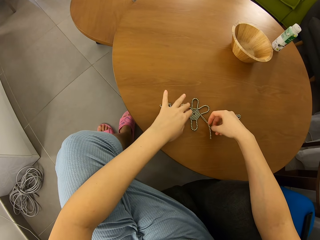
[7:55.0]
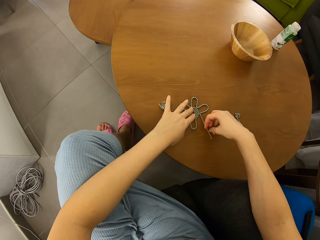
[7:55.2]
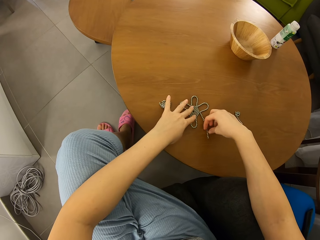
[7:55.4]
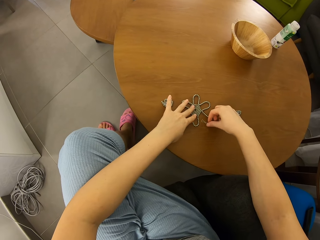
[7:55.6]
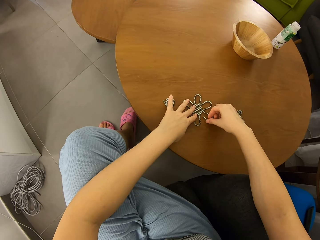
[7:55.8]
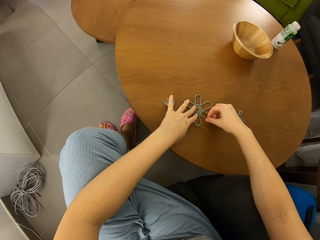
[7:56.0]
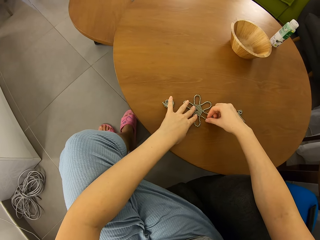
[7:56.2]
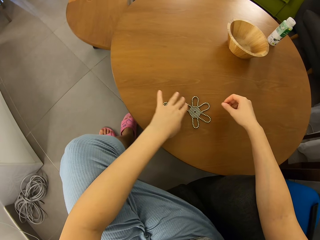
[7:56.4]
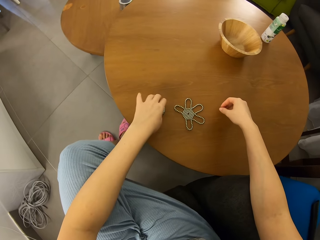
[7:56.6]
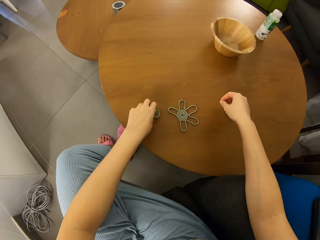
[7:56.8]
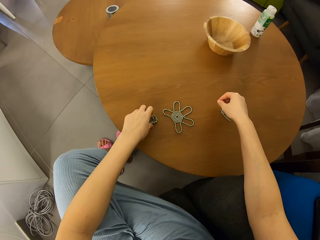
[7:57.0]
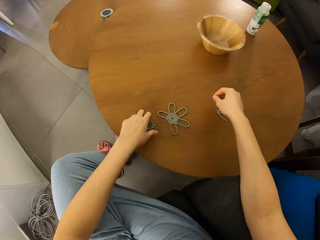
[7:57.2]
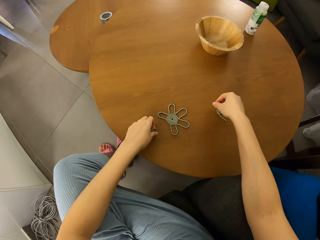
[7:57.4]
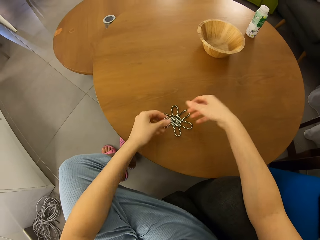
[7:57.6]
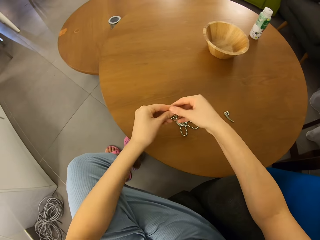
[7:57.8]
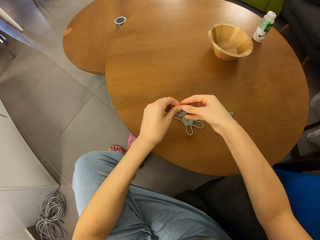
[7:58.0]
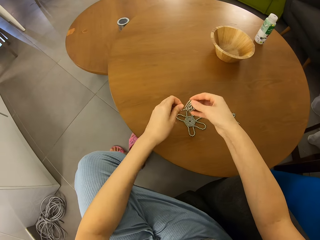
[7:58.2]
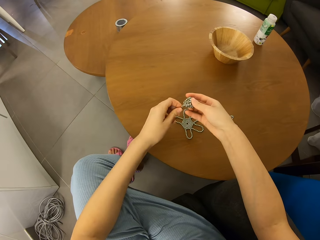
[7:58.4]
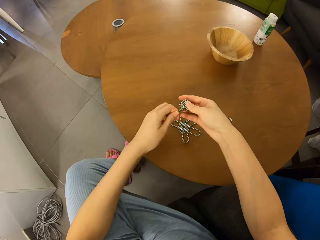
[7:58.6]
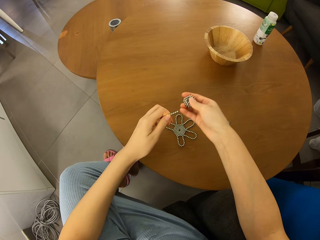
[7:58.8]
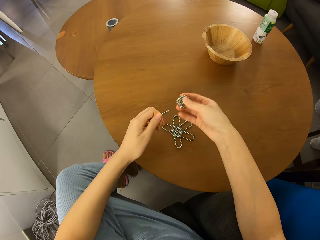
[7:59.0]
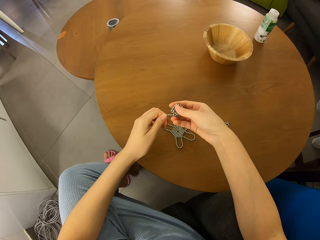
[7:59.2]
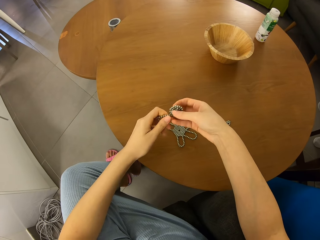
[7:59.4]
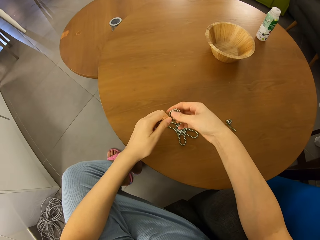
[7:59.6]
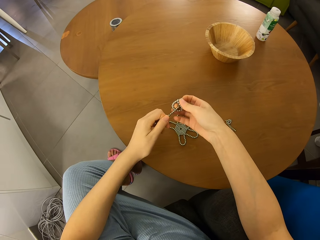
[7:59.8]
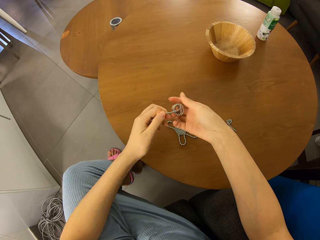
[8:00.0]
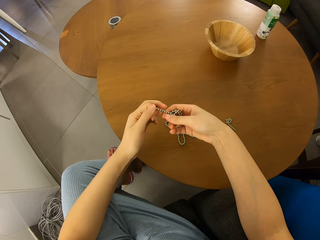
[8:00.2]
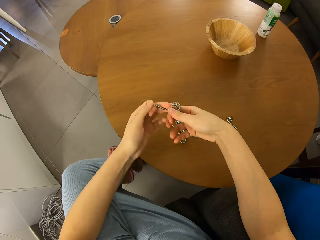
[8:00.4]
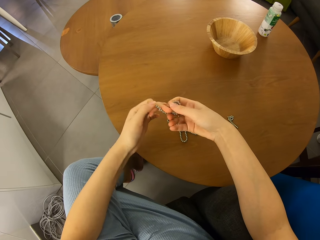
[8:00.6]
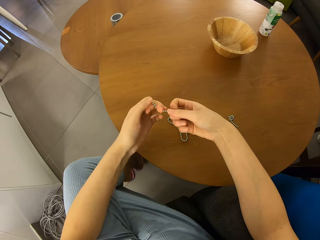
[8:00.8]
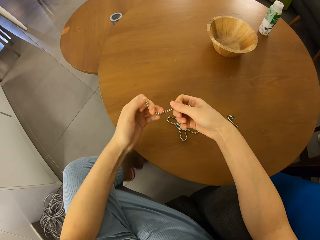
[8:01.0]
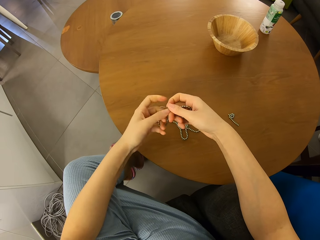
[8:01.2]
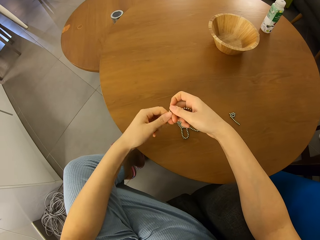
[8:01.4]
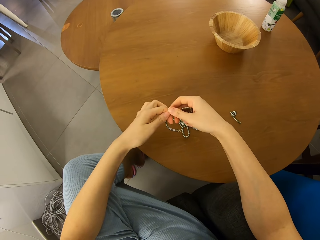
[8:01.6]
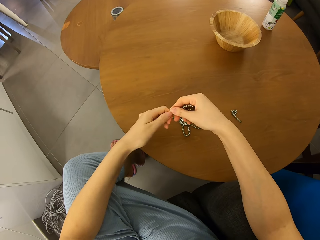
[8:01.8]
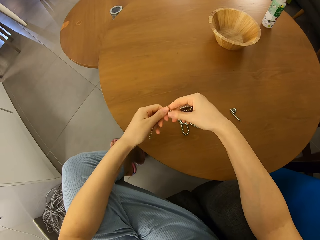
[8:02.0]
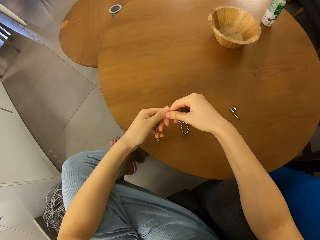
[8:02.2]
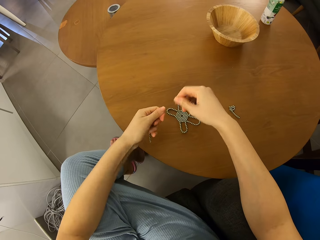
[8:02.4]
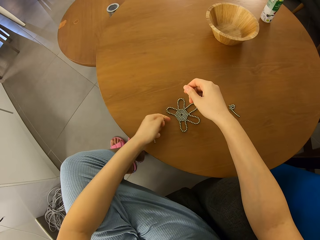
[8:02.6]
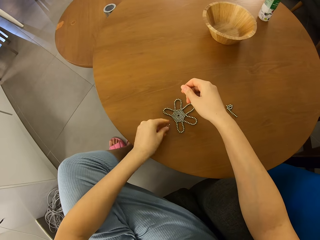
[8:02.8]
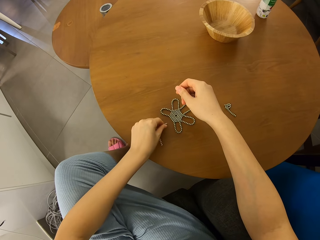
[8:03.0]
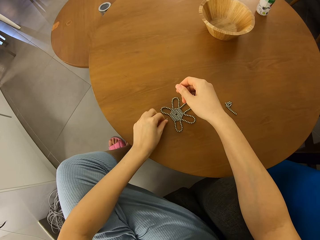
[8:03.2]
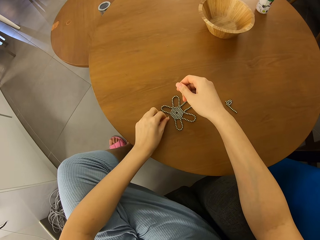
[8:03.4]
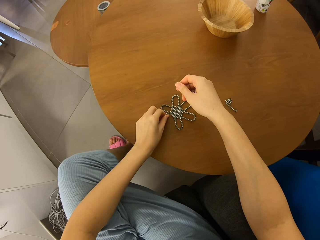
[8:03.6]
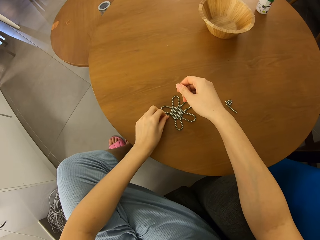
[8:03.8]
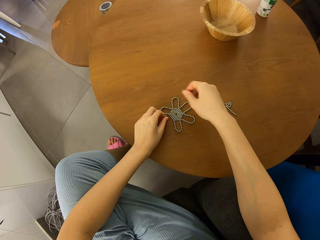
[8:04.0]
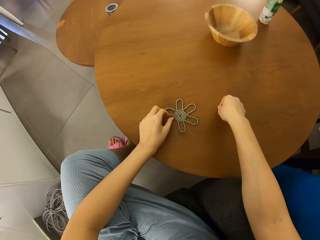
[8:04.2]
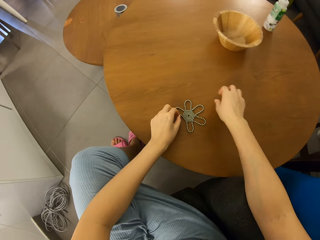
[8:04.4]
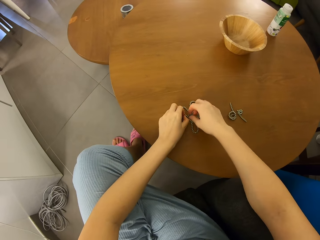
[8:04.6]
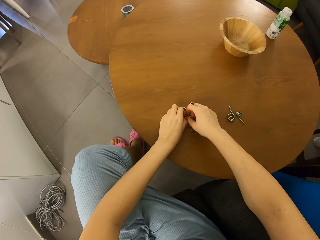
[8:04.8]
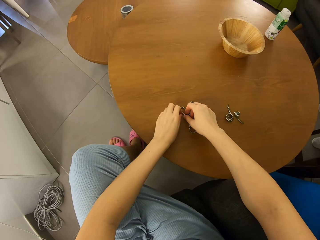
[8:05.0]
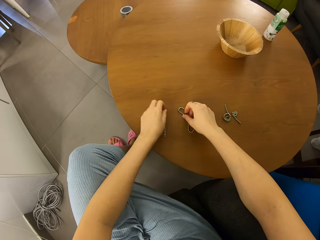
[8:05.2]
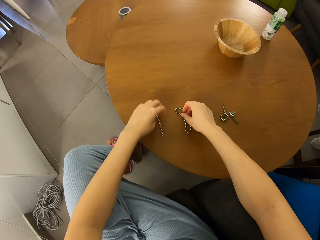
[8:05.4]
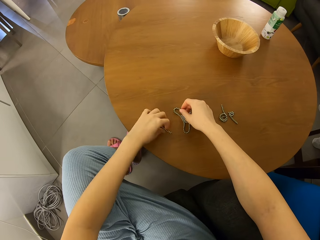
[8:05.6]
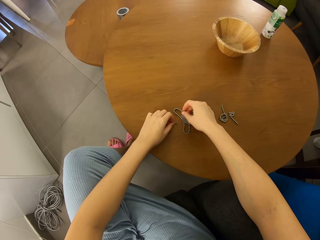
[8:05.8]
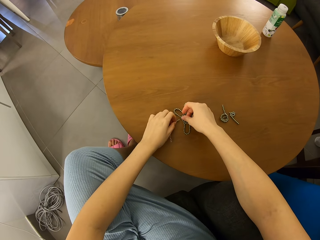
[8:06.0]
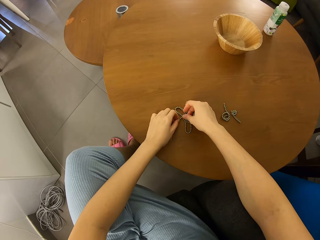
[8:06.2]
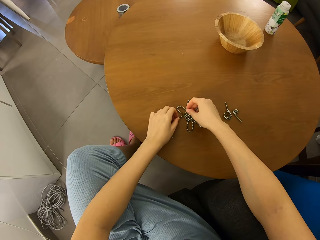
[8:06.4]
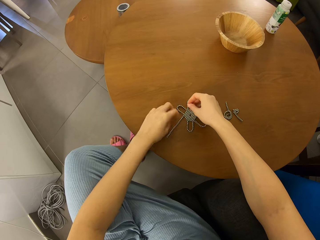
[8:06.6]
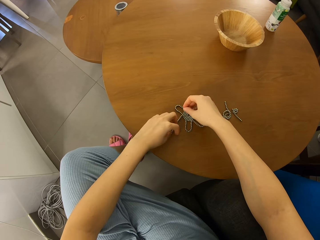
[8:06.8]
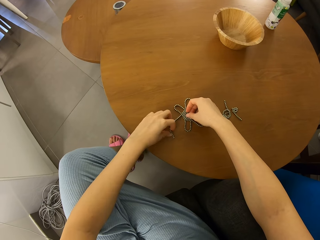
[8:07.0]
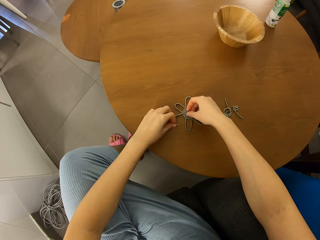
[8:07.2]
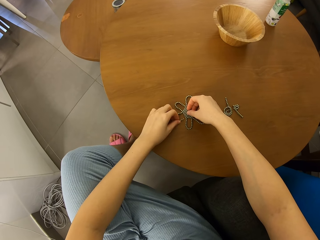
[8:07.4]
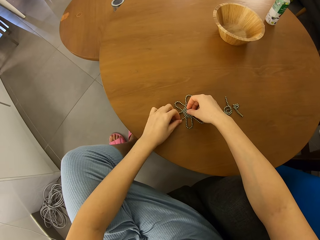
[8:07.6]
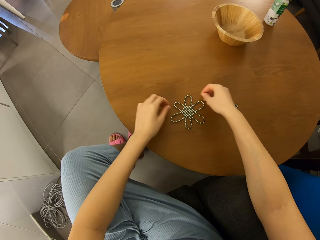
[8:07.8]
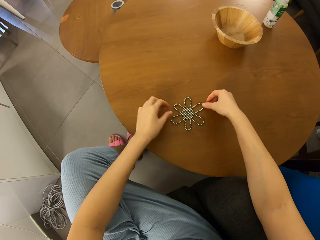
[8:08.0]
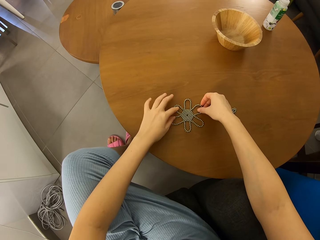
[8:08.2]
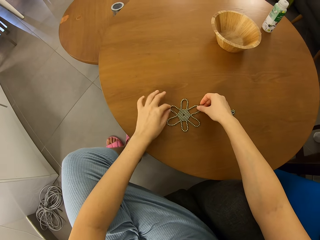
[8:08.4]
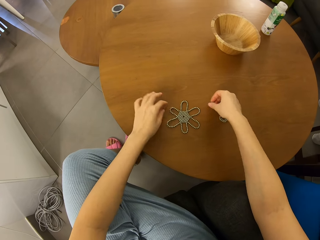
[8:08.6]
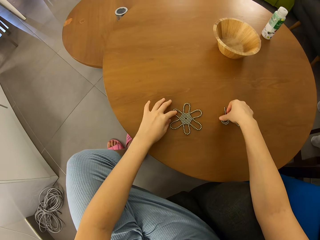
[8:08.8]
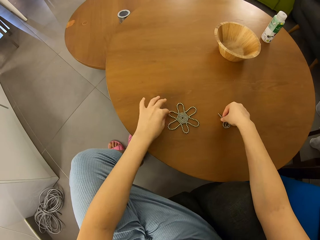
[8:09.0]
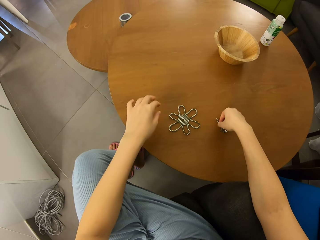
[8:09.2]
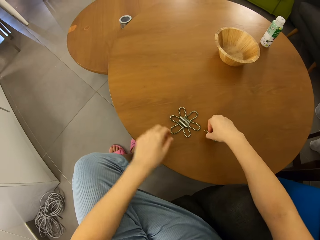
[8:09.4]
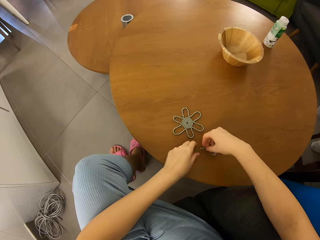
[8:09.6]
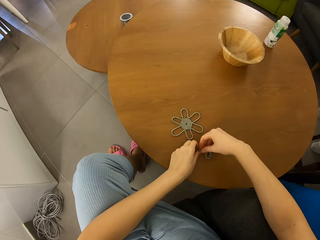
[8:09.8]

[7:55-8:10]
The camera wearer shapes neodymium magnet spheres on the table. They join the roll to the magnetic bead shape. They pick up the neodymium magnet spheres on the table. They separate a roll of magnetic beads from a cluster. They join the roll to the magnetic bead shape. They shape the neodymium magnet spheres on the table.

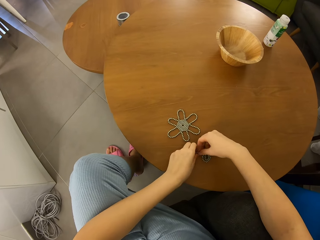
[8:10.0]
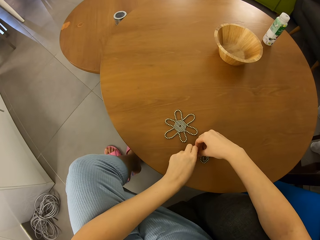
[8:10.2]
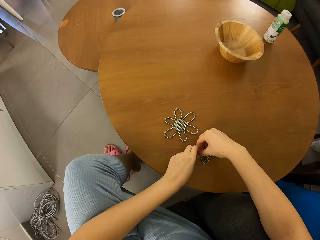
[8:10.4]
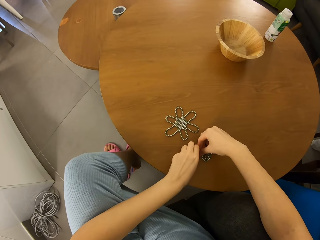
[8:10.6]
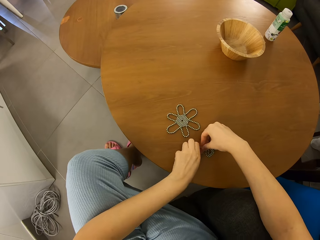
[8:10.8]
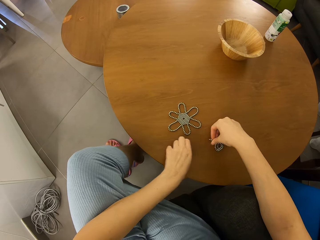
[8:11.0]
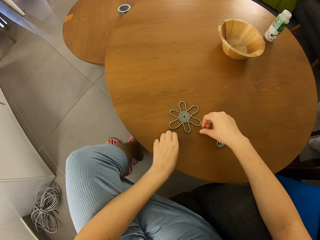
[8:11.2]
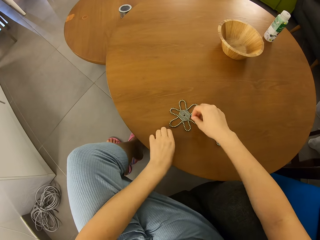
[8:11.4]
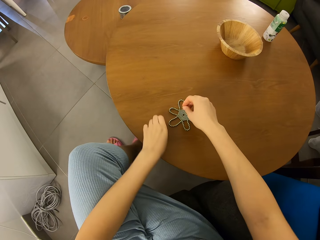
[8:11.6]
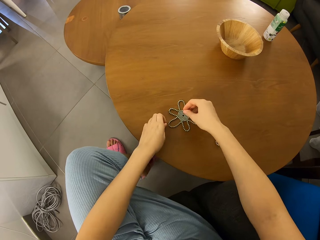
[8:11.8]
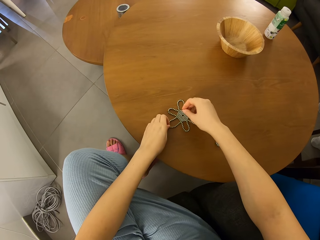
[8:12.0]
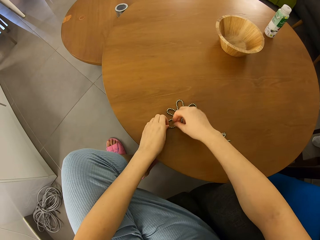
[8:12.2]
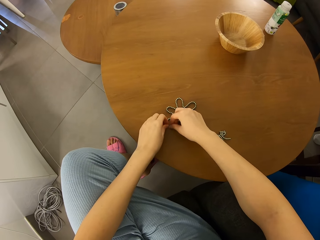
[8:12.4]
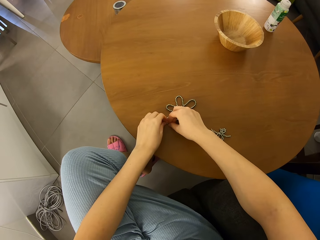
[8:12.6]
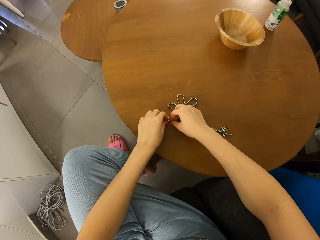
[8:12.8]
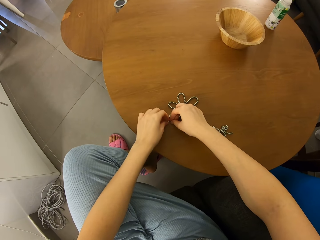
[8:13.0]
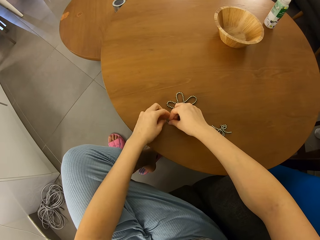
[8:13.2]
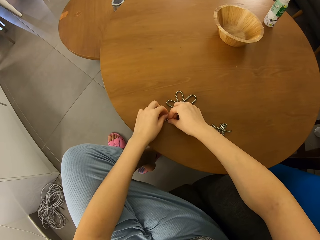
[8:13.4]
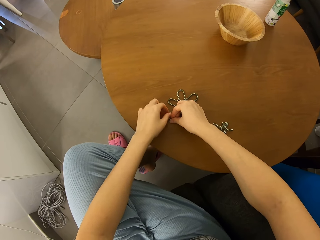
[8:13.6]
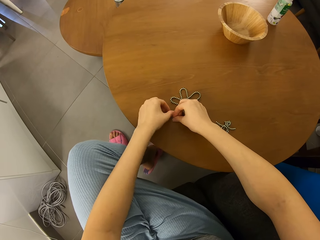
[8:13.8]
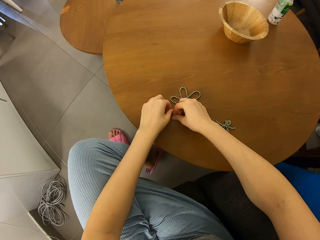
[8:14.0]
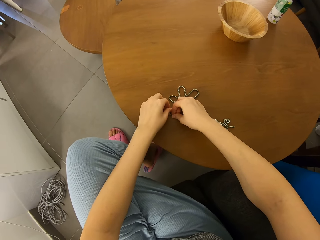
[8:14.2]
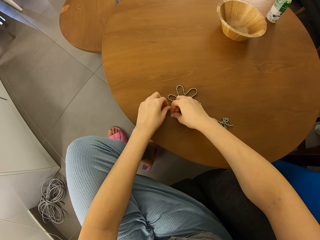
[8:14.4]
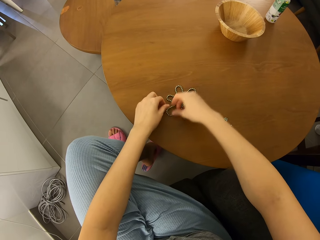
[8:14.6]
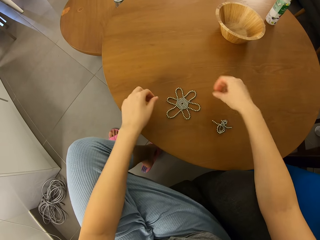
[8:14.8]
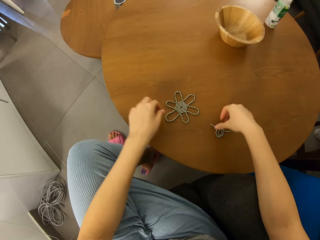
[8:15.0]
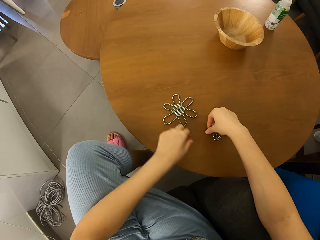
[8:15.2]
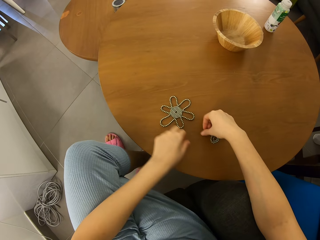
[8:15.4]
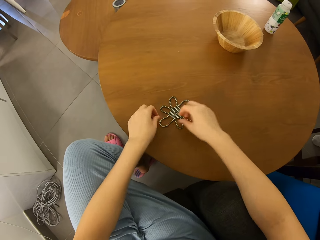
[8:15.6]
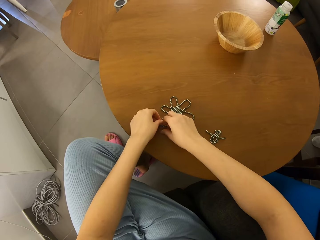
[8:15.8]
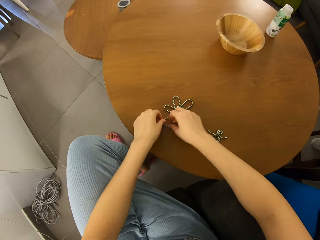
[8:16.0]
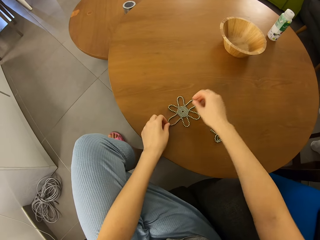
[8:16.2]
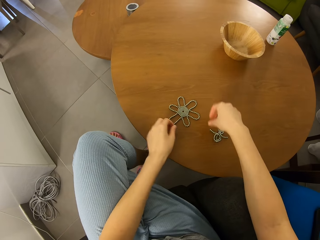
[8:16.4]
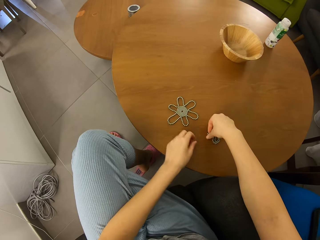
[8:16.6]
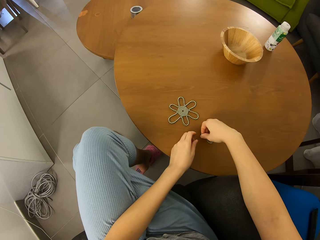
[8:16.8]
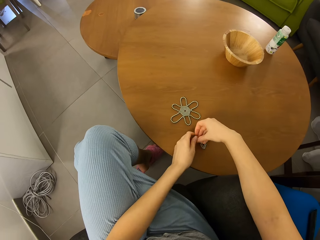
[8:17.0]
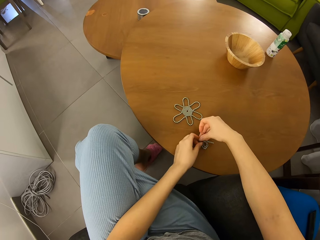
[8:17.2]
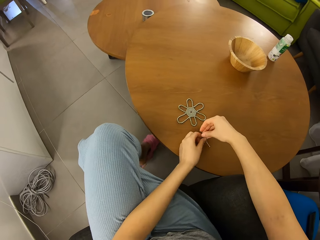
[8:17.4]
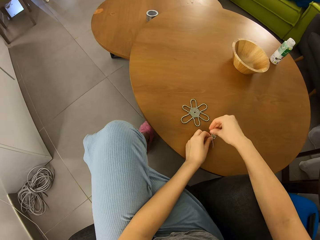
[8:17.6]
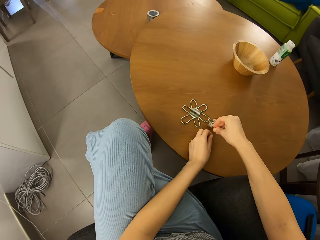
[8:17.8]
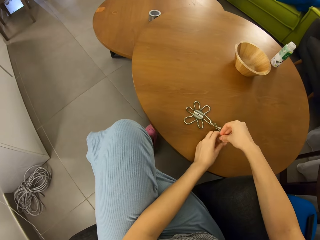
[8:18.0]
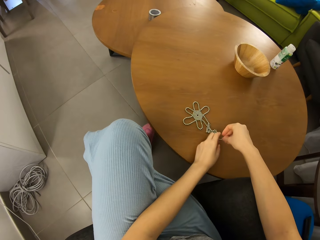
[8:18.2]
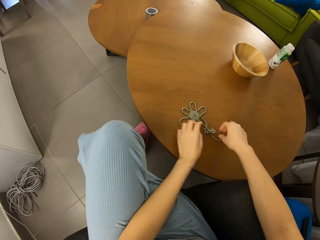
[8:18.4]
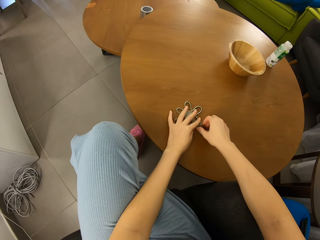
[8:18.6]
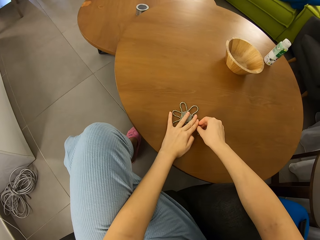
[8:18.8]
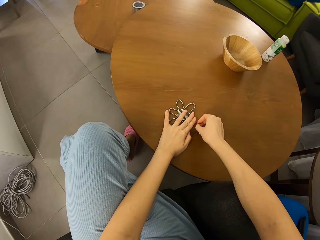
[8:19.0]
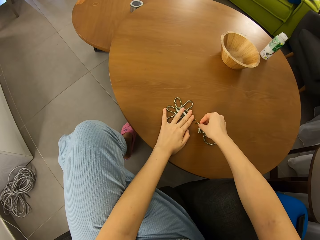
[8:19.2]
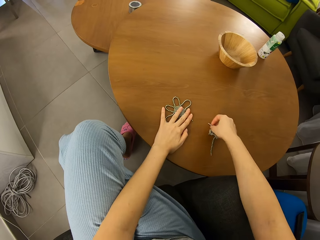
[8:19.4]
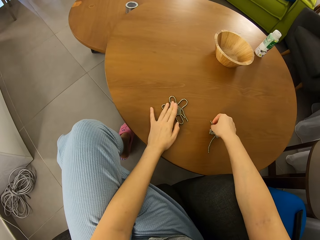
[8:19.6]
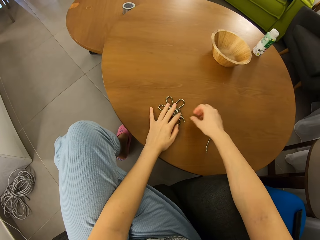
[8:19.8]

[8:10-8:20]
The camera wearer separates a roll of magnetic beads from a cluster. They join the roll to the magnetic bead shape. They shape neodymium magnet spheres on the table. They separate a roll of magnetic beads from the cluster.
